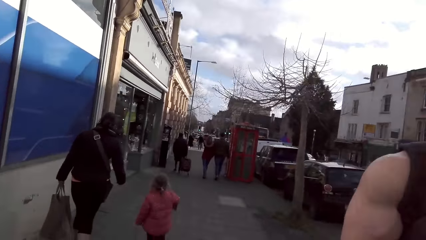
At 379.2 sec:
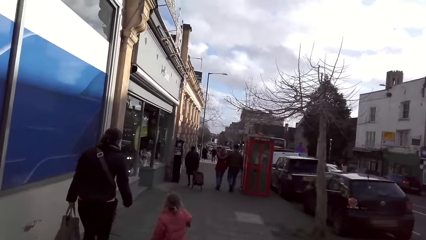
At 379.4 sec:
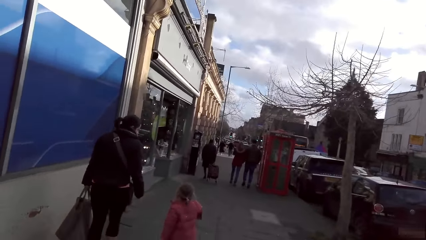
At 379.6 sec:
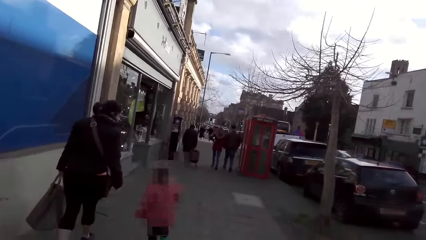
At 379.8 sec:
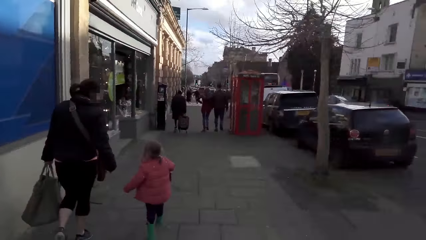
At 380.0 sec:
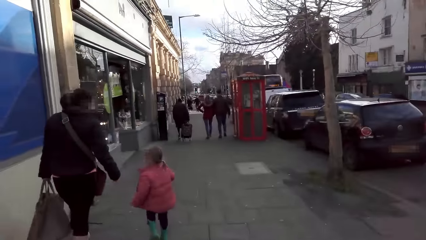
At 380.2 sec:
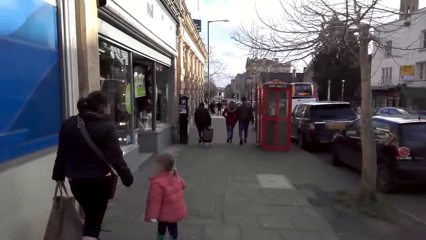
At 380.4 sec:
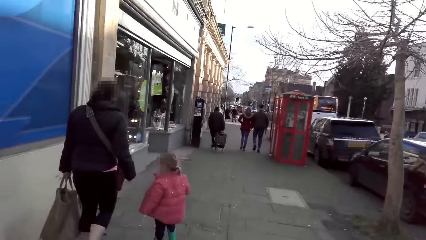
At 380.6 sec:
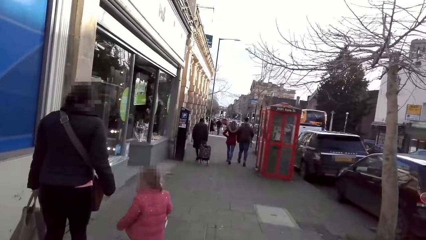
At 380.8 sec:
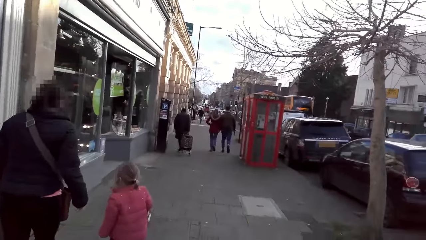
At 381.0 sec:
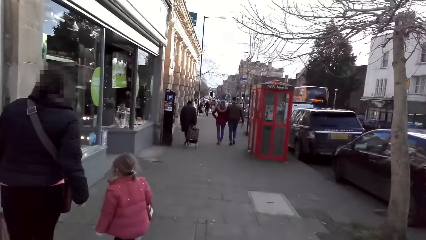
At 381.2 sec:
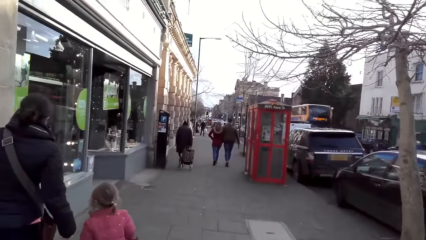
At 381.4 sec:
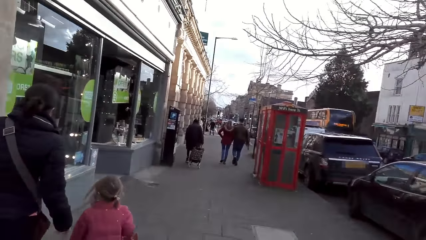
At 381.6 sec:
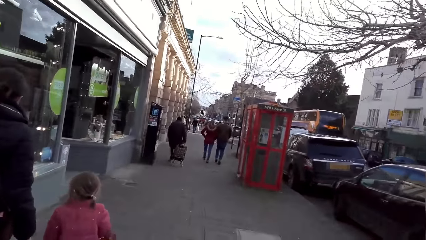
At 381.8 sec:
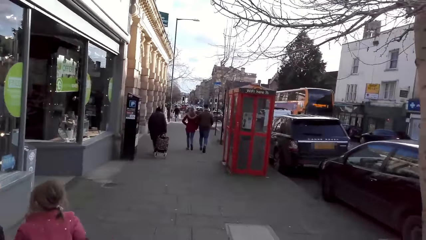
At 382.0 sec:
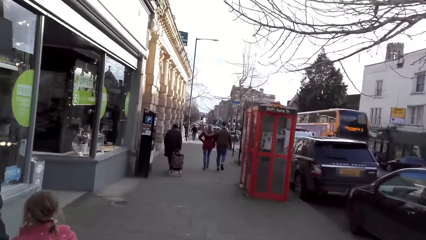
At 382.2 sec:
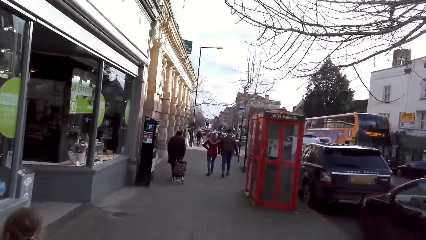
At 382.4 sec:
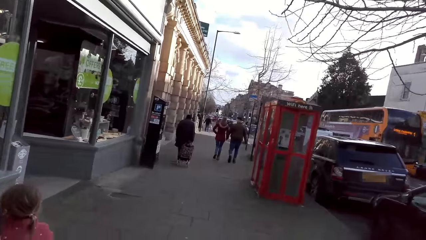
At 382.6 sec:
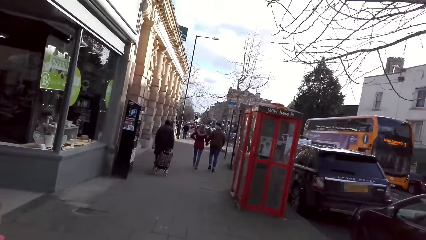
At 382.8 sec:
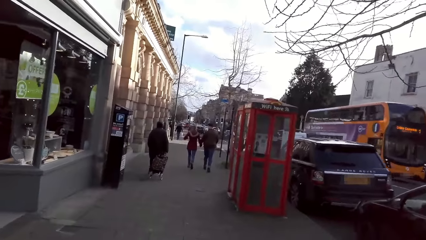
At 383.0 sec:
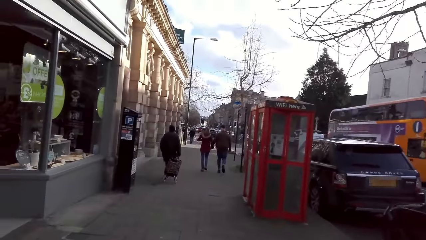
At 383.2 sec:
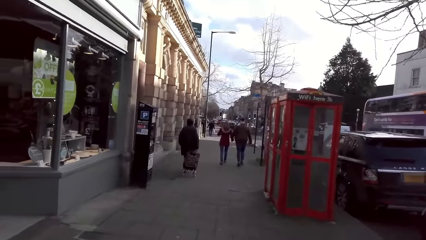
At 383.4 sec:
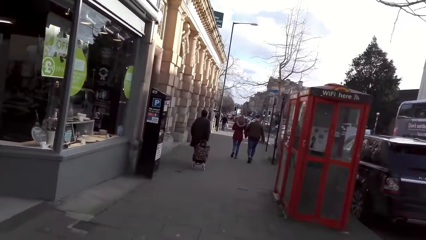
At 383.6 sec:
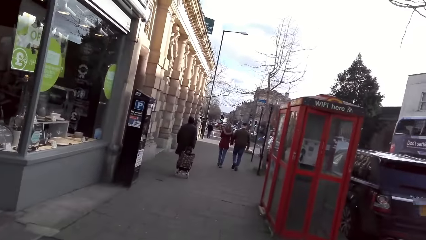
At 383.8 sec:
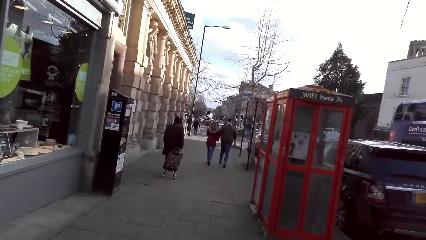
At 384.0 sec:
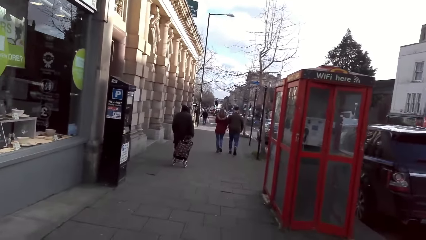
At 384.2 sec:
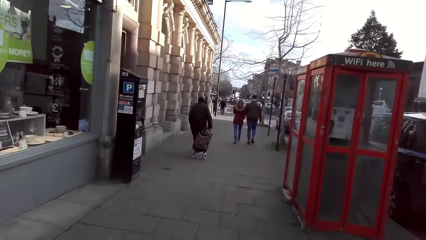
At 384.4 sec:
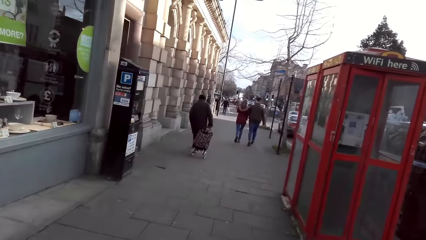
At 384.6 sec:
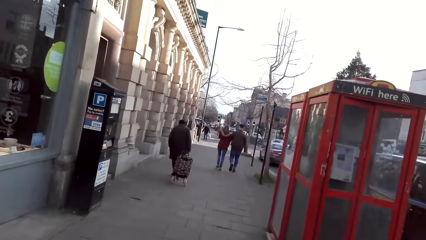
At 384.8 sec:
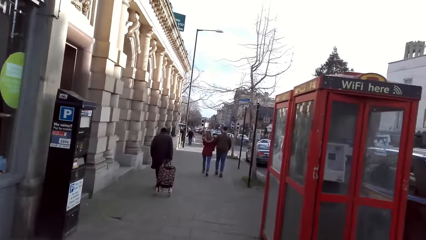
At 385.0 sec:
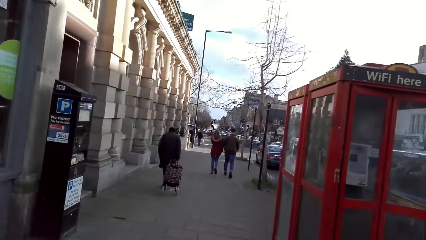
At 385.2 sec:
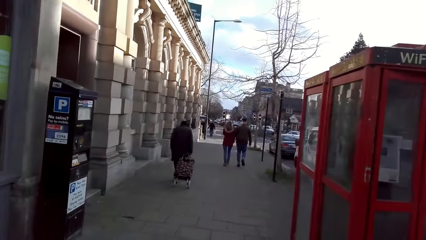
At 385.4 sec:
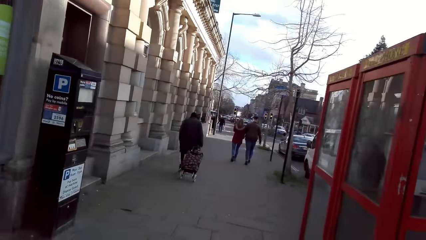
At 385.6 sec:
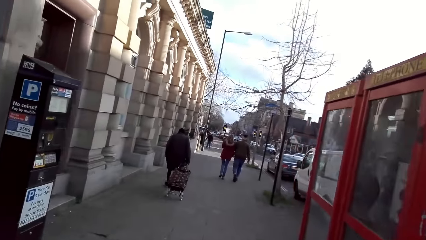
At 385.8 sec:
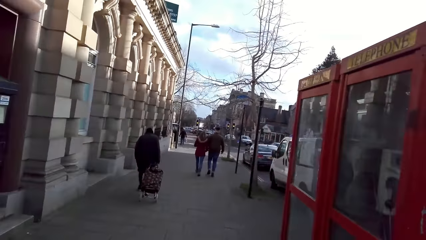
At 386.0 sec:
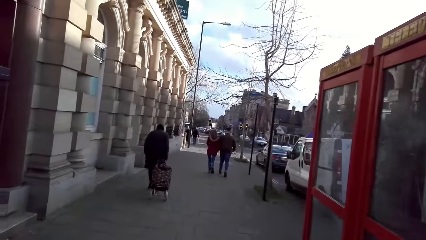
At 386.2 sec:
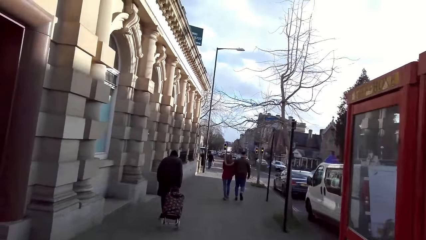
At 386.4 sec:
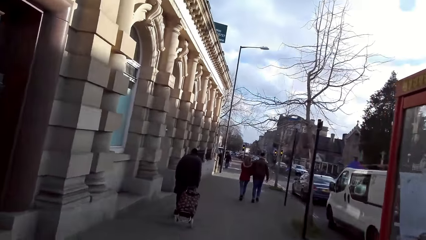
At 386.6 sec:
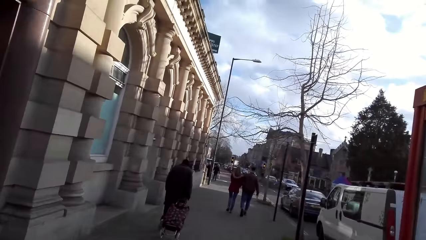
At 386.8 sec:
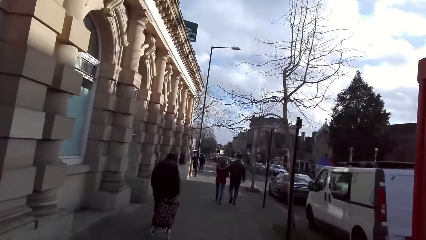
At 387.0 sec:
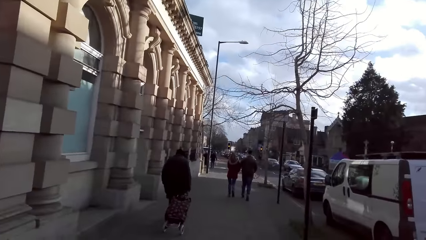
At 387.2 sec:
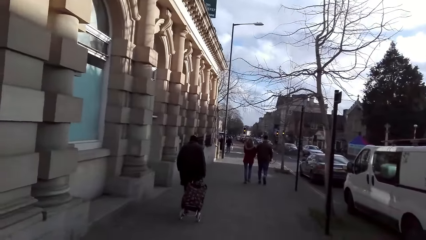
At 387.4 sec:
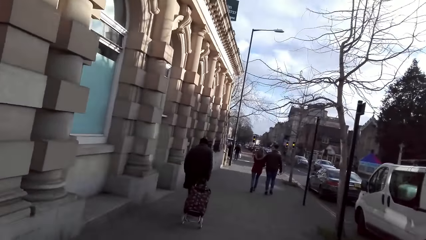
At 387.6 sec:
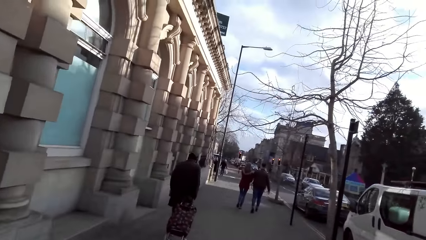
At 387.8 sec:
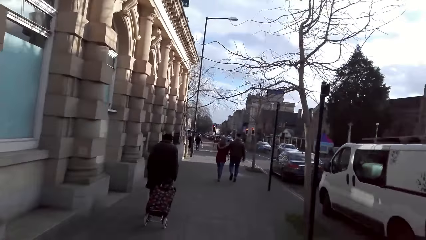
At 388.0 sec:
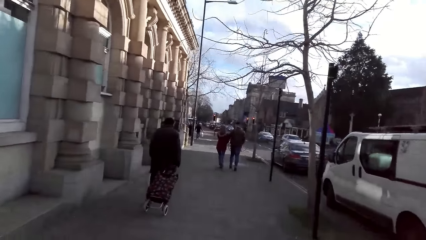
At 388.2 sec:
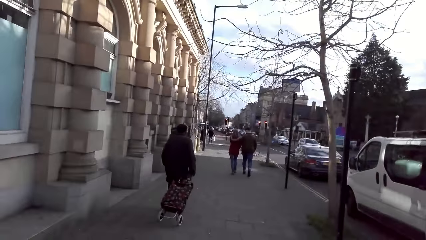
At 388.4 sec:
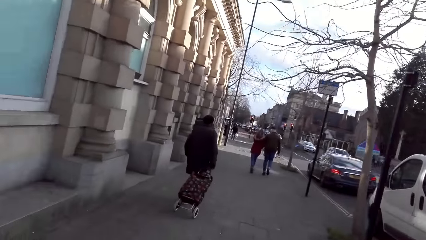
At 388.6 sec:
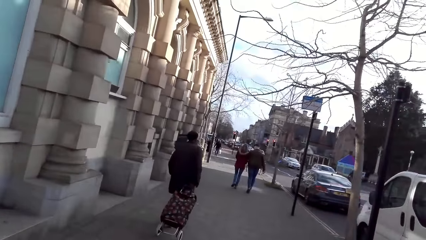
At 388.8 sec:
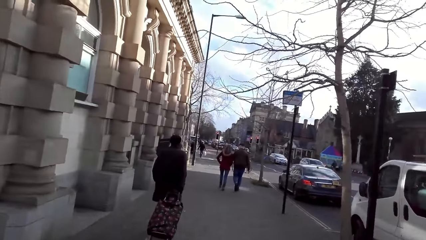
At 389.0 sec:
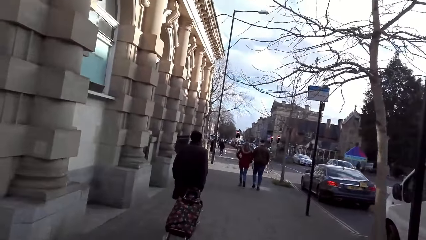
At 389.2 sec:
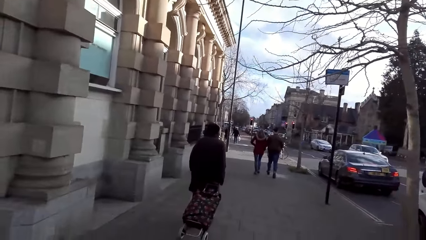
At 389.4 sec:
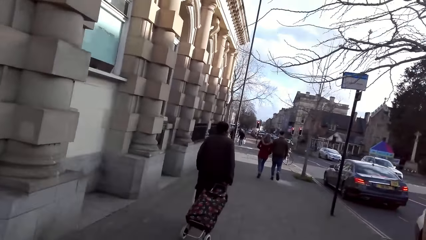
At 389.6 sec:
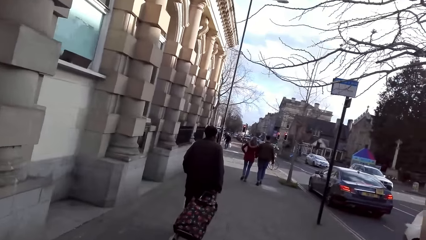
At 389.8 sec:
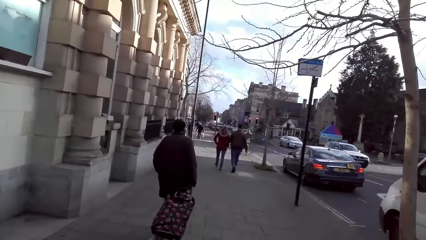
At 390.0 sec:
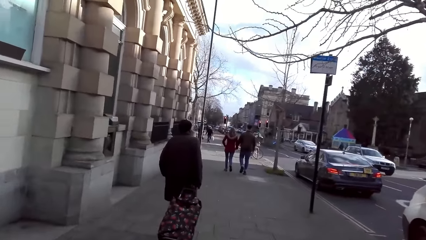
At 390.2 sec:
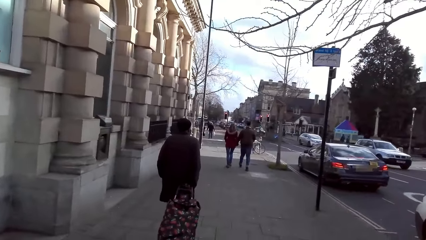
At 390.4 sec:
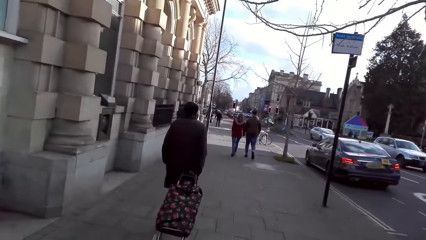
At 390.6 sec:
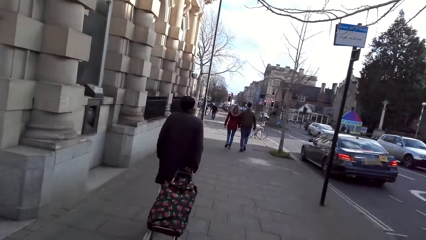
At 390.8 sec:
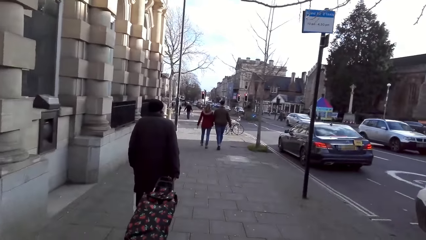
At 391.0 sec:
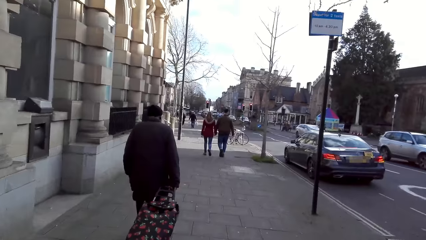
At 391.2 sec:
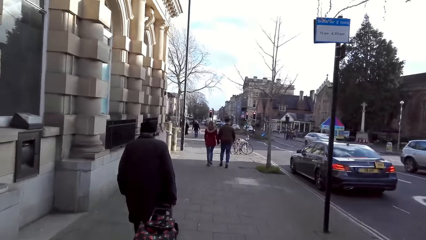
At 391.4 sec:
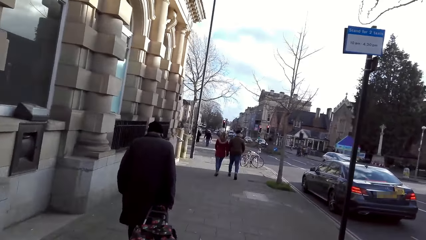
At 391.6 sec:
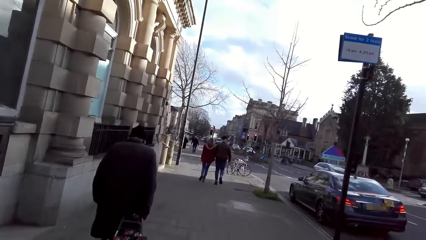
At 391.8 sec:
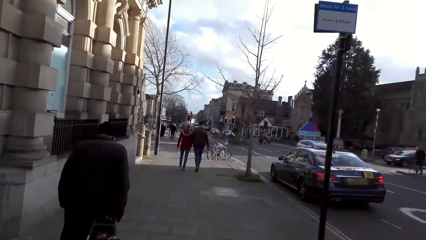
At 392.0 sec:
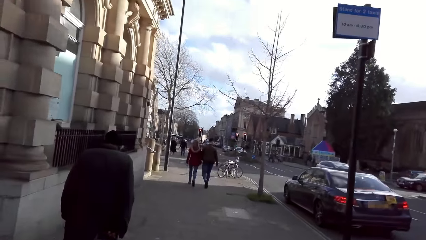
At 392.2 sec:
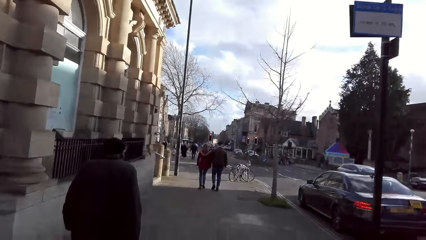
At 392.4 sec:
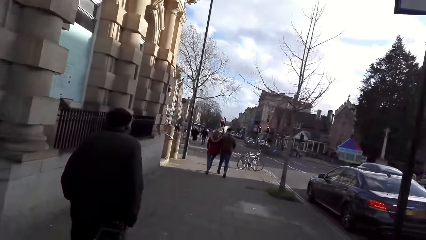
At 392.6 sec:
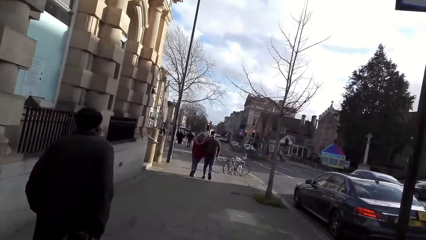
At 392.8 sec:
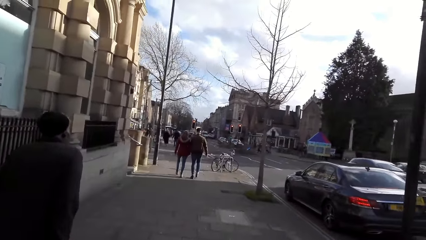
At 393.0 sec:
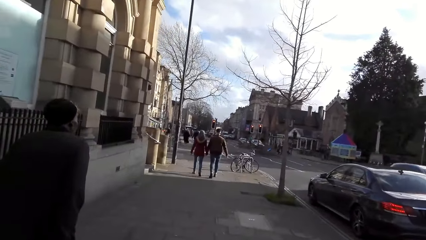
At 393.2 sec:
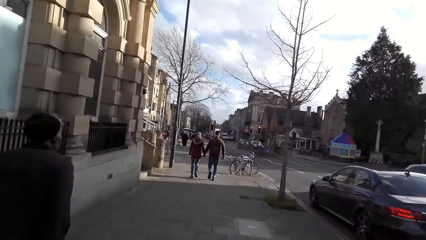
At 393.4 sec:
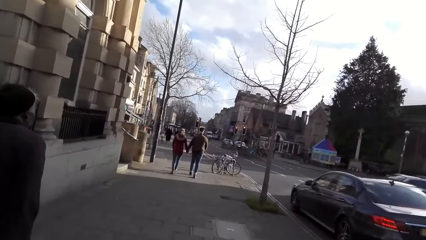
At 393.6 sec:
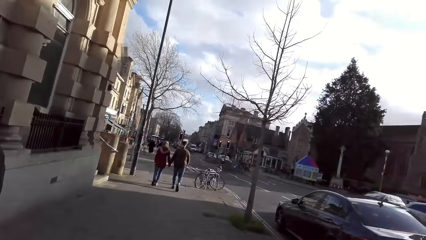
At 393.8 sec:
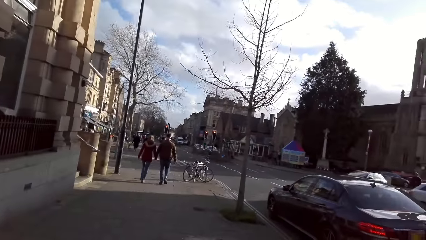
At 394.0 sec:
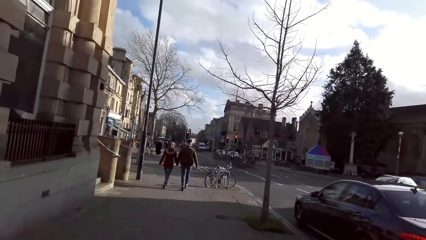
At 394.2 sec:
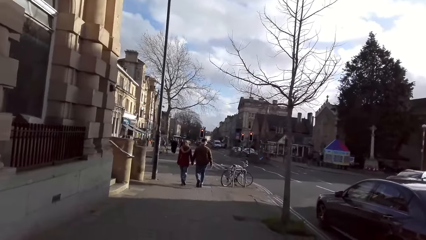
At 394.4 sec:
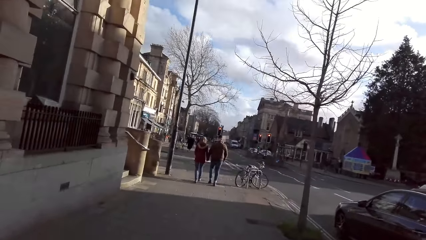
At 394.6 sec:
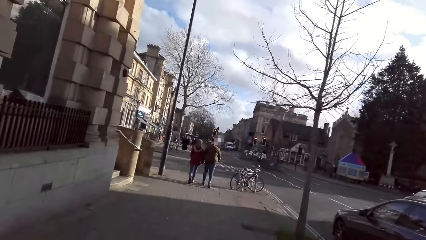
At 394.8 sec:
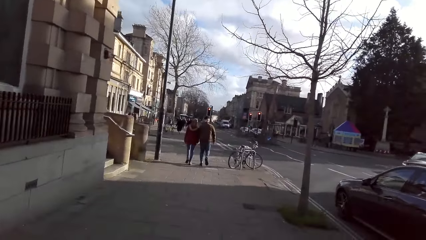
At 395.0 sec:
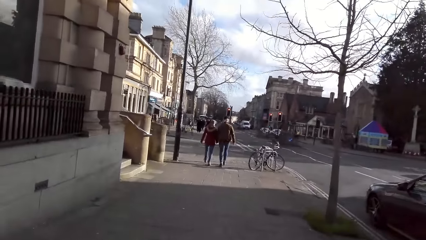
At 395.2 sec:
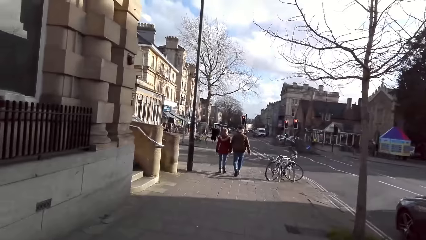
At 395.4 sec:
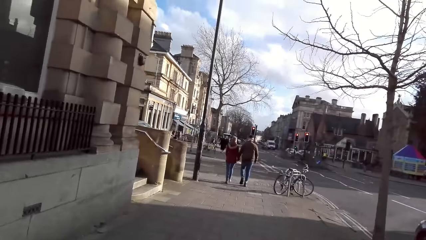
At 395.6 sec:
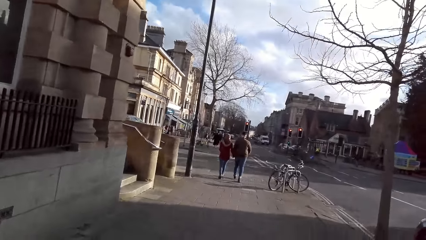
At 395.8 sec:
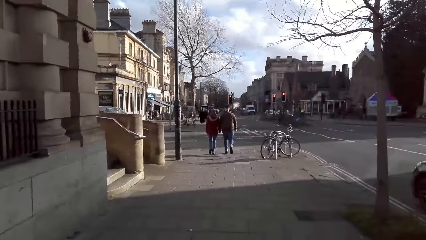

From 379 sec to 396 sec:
An orange bus drives past the camera wearer. A grey car drives past them. A grey car drives past them again.
